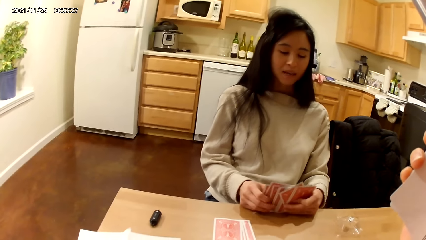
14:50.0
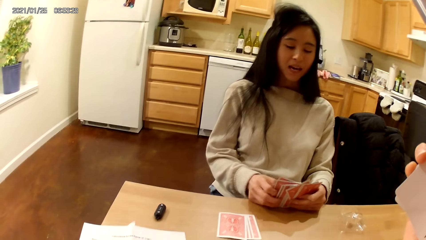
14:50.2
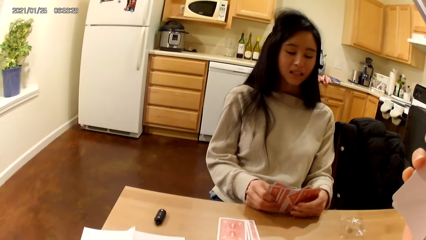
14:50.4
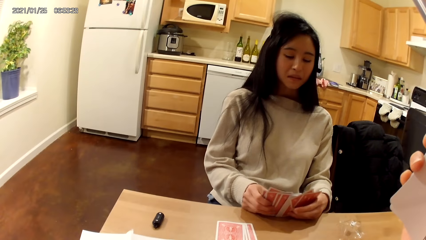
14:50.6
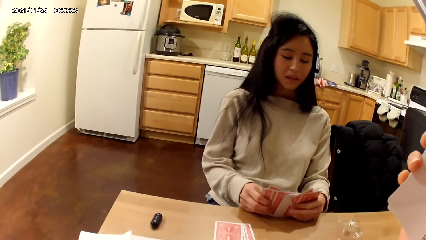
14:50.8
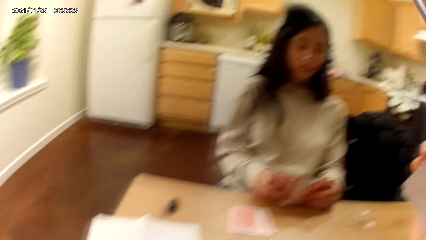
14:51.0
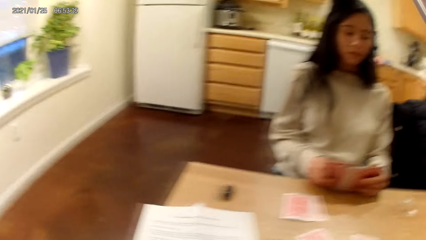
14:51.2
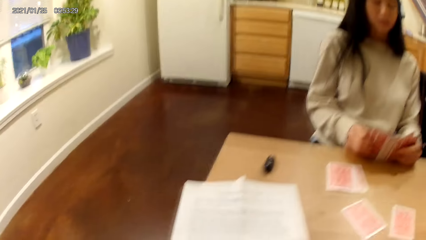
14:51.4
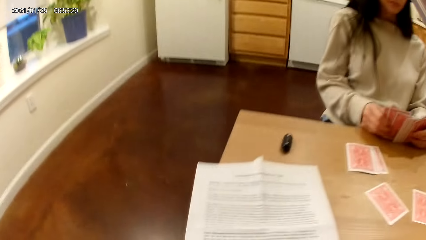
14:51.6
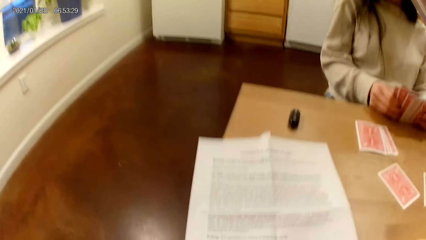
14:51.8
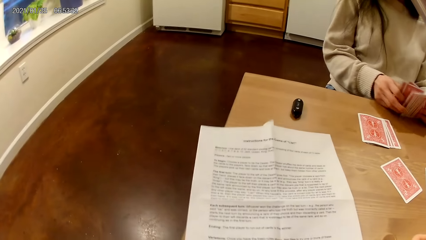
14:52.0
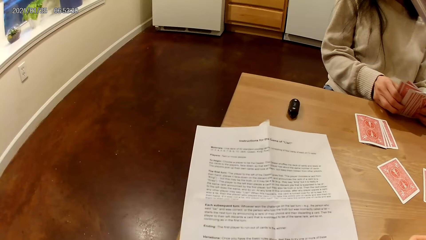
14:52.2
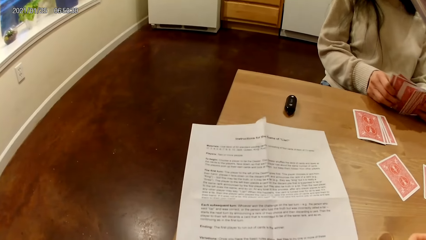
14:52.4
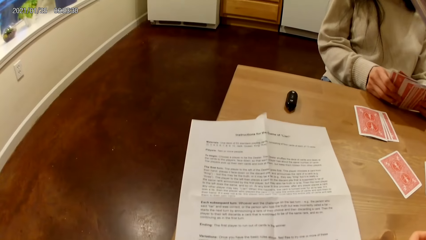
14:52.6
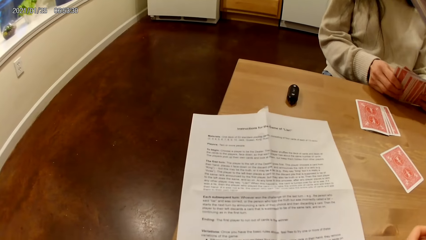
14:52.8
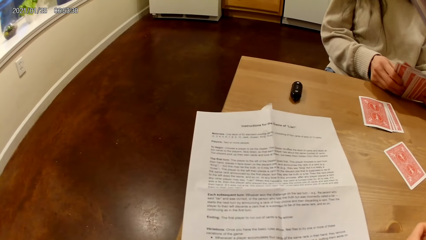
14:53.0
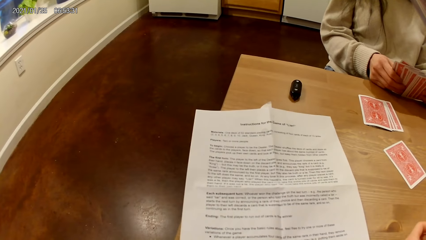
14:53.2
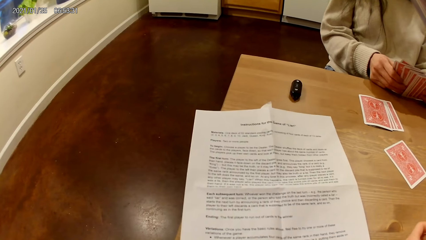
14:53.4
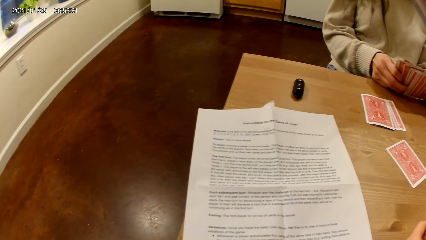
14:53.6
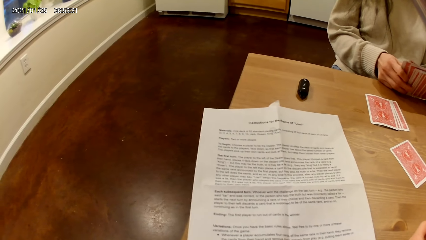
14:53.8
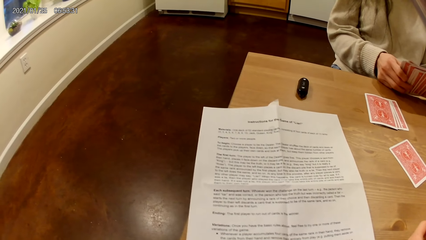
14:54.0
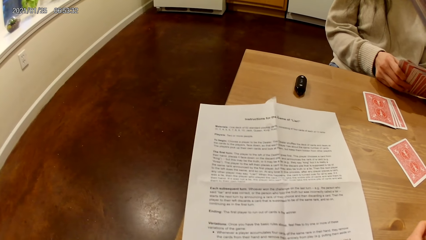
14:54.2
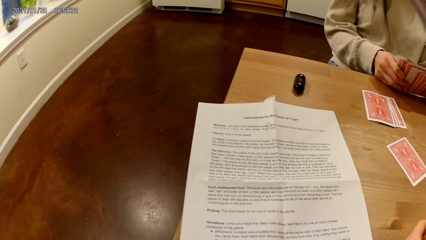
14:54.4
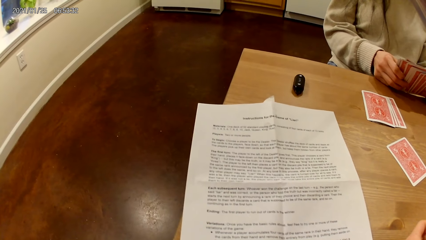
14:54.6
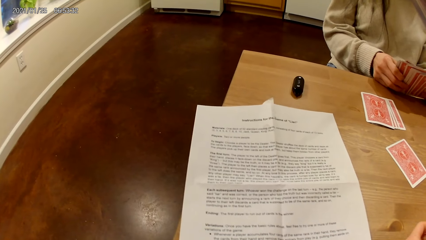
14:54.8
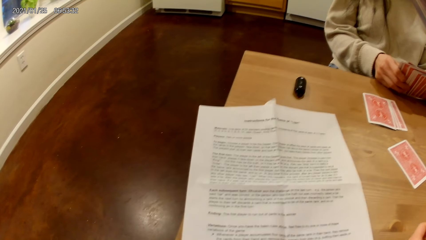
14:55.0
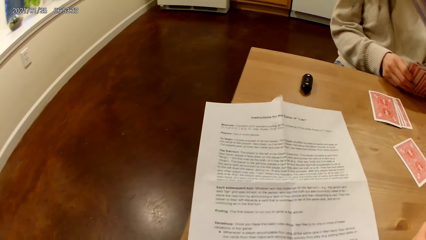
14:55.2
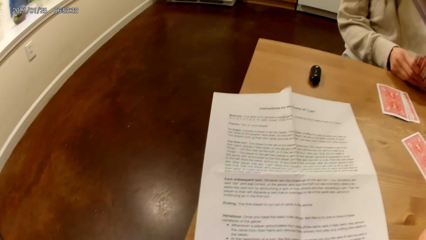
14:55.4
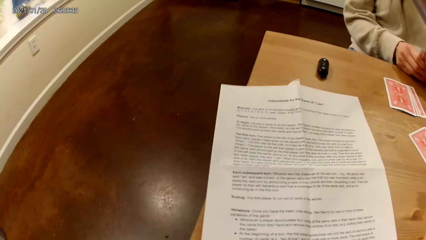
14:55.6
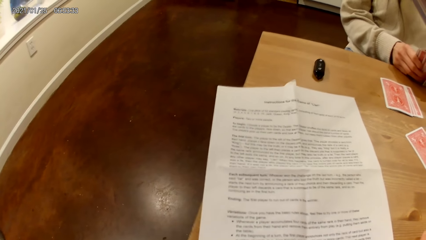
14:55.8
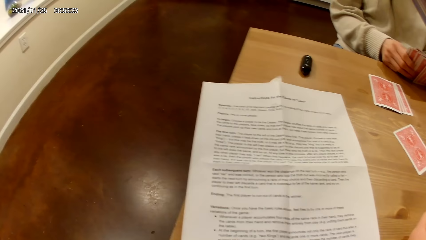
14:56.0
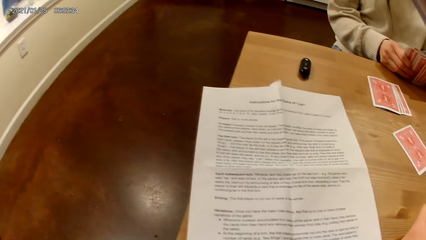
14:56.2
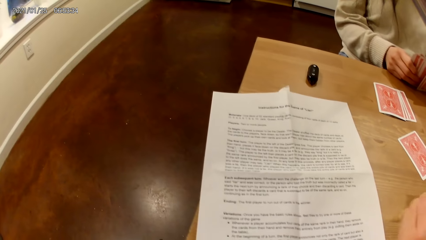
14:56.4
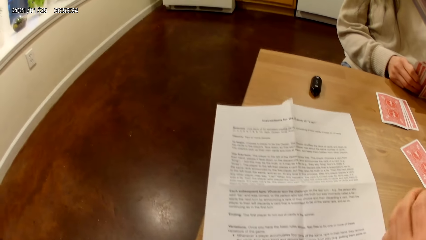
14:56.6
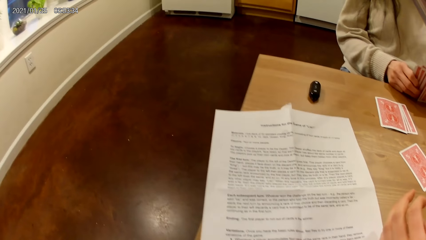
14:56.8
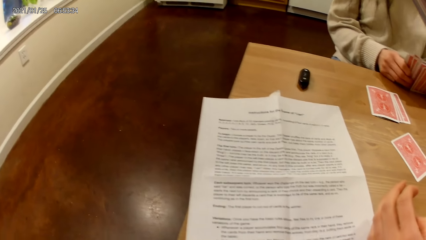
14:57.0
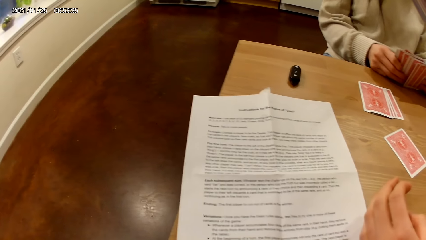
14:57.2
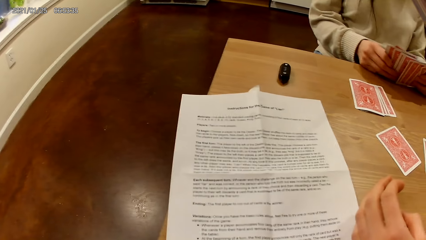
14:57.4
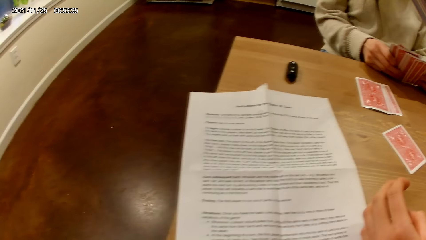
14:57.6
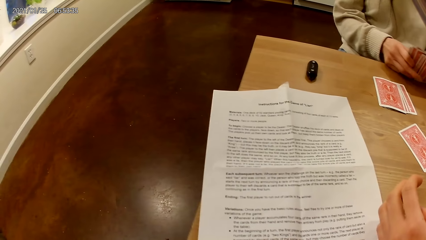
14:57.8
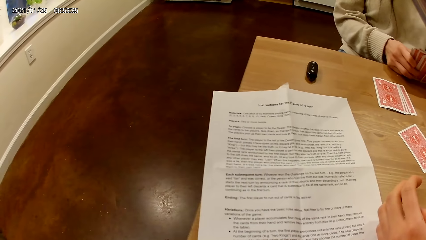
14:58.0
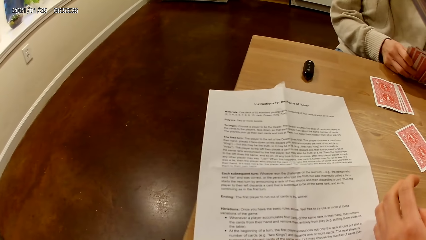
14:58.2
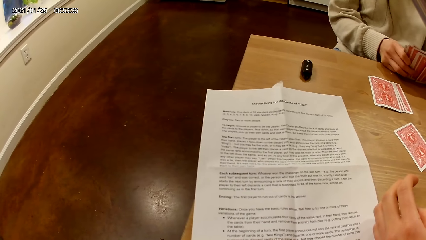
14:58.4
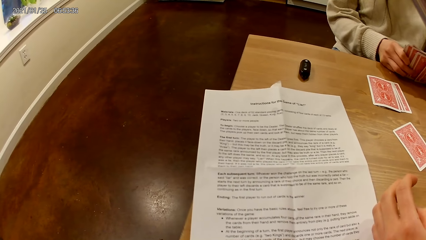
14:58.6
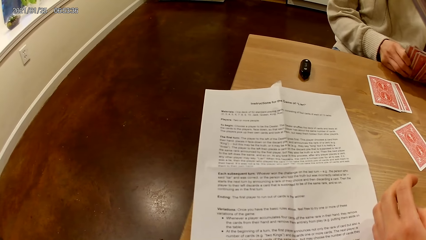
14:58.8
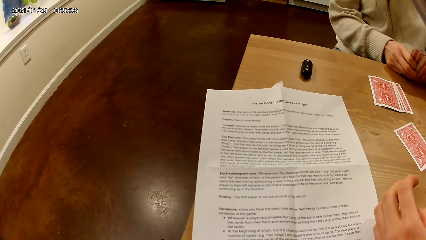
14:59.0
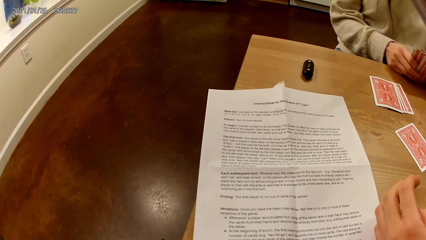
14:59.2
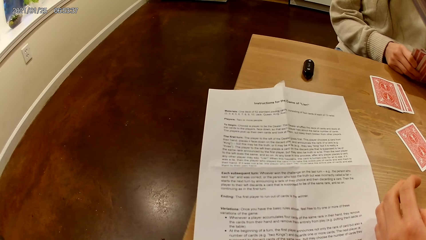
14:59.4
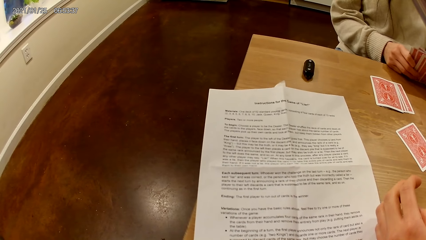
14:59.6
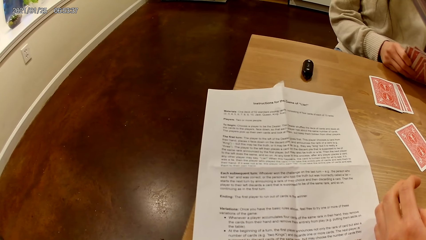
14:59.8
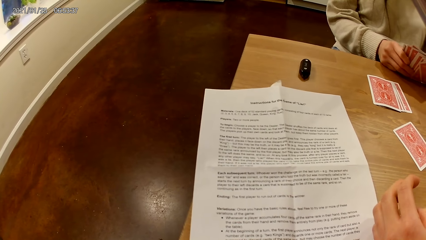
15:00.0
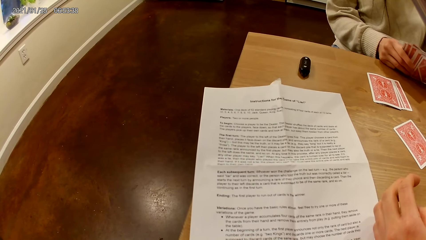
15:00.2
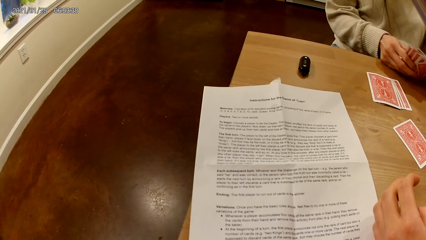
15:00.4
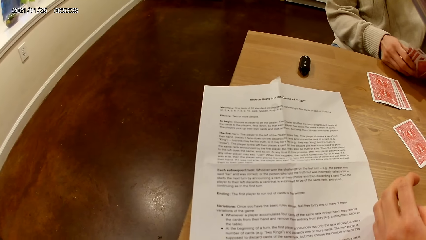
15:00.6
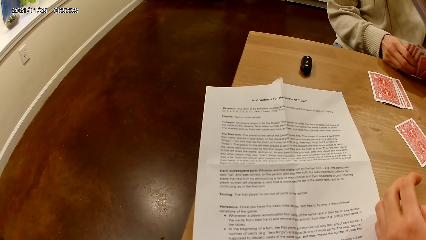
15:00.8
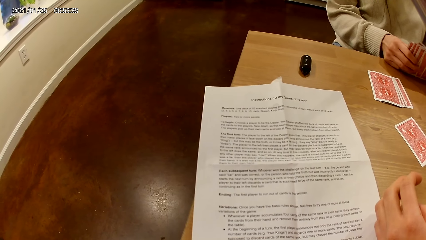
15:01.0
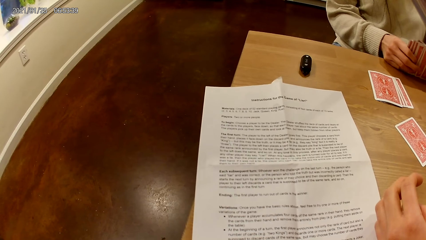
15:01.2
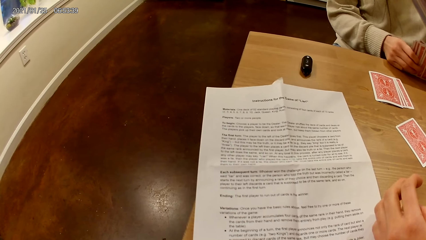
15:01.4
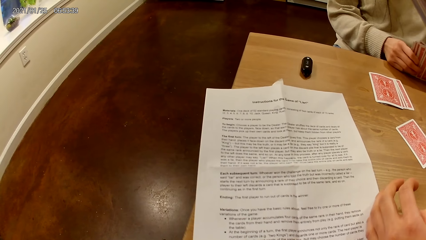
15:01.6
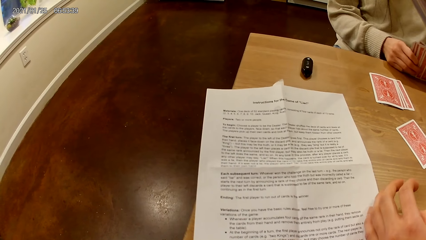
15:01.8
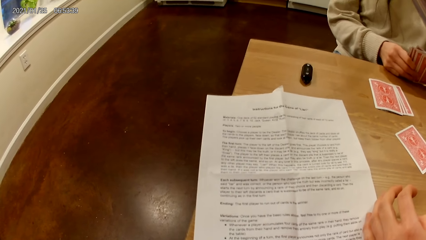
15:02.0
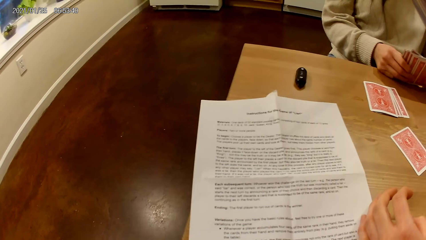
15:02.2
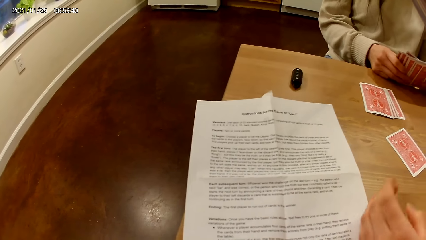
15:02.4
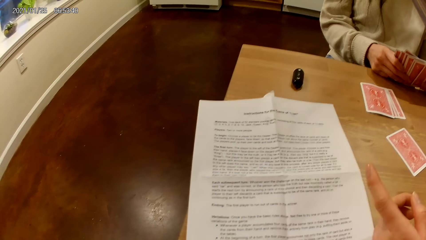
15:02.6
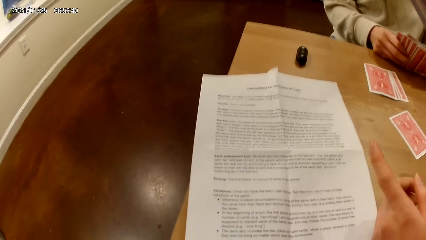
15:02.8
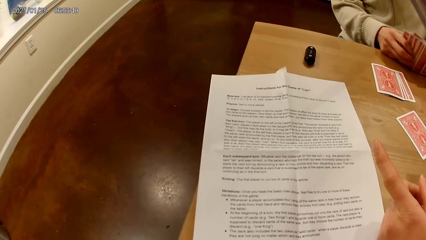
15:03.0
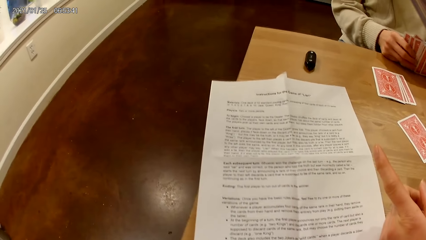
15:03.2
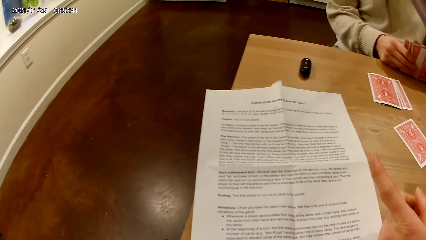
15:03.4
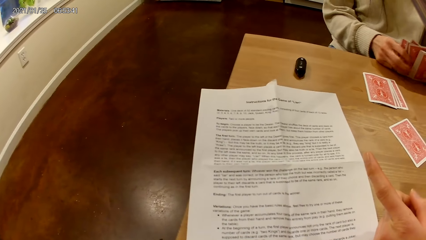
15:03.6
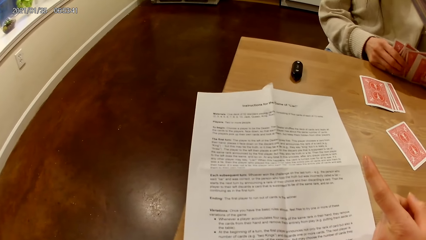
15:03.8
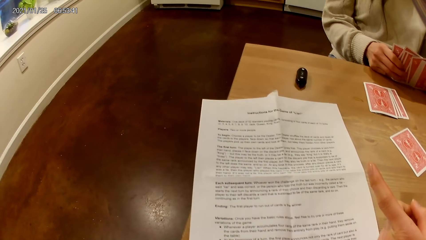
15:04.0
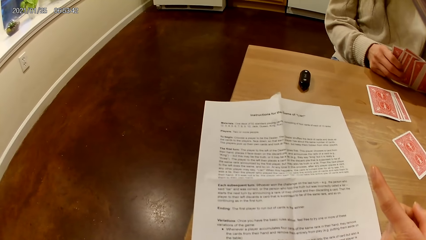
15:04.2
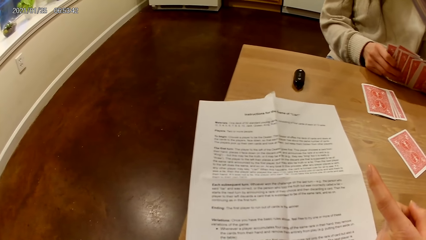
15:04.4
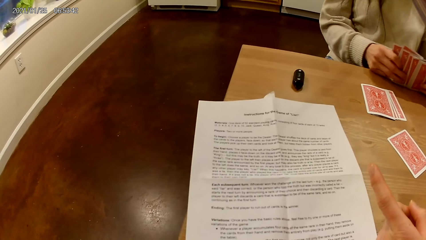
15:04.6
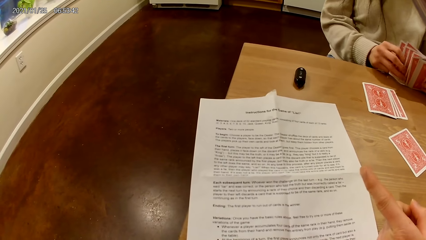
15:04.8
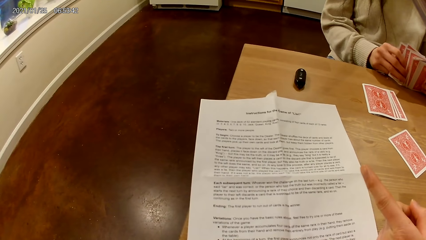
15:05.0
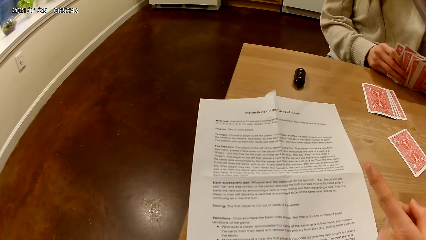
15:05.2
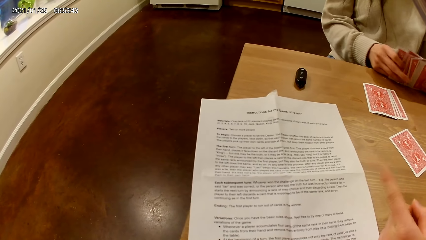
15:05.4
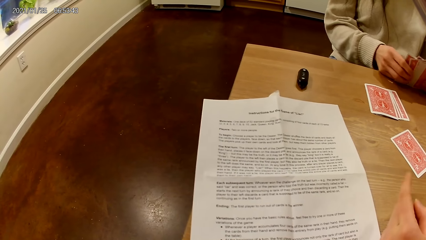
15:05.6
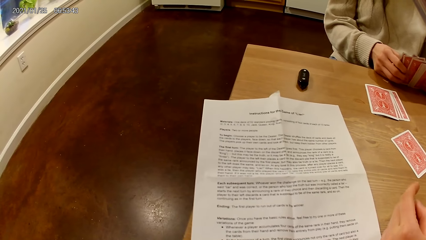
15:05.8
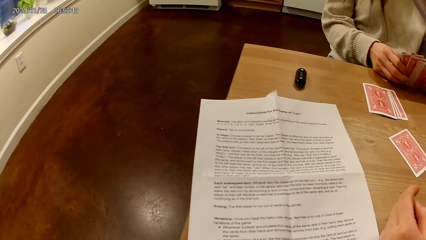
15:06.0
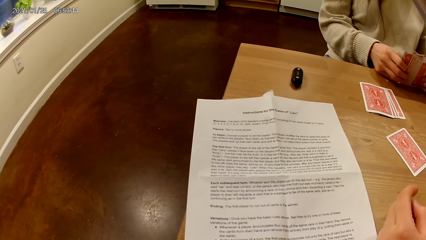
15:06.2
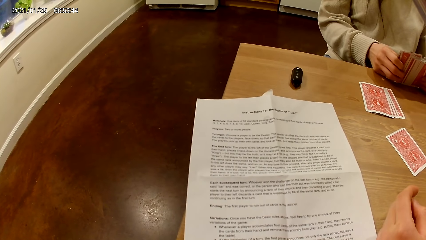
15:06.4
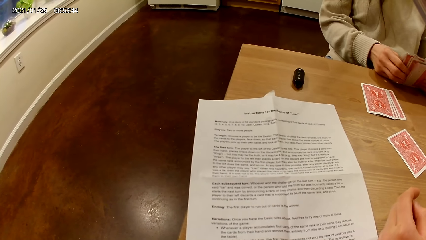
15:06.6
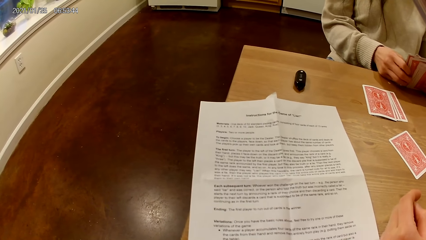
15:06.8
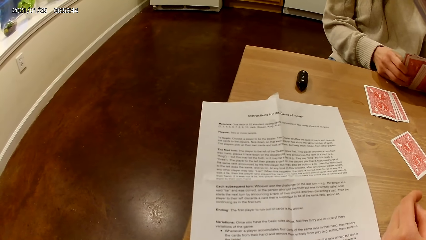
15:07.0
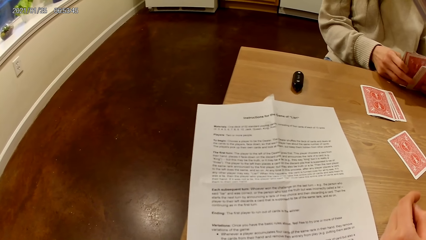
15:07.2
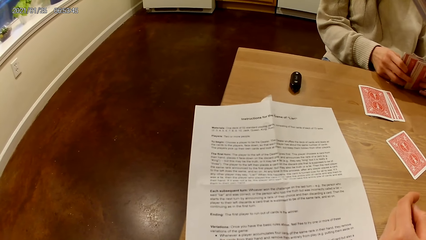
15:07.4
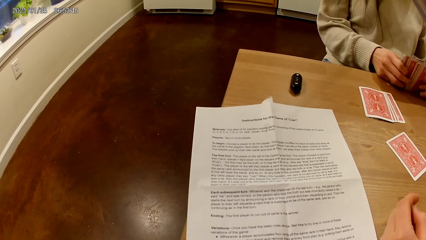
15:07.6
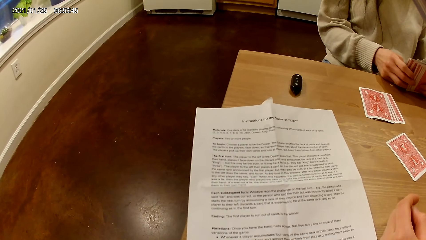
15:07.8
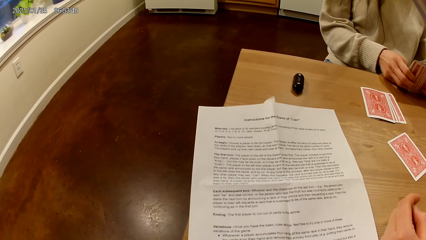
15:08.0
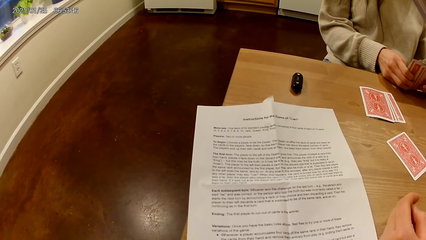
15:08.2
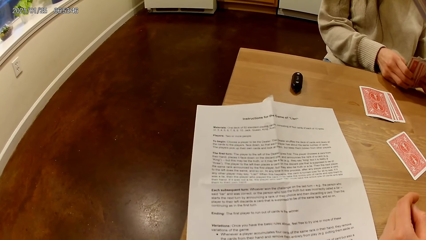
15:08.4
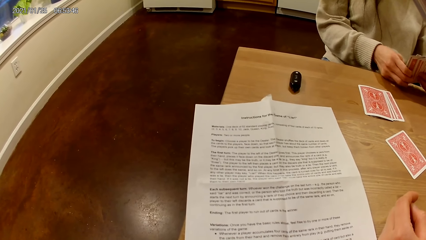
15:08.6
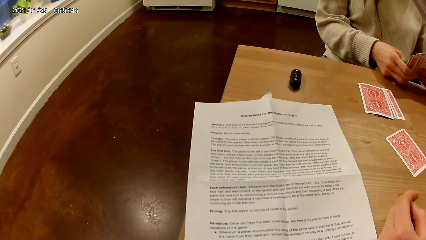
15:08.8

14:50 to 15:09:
The woman shuffles cards in her hands. She moves the playing cards with her hands. The camera wearer reads a piece of paper on a table. She puts a hand on the table. She reads the piece of paper on the table. She points her left finger towards the paper. She reads the piece of paper on the table.
